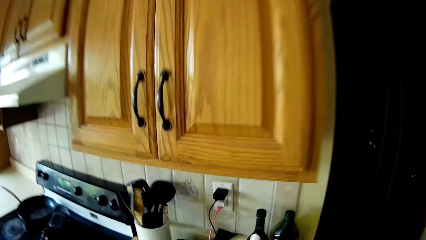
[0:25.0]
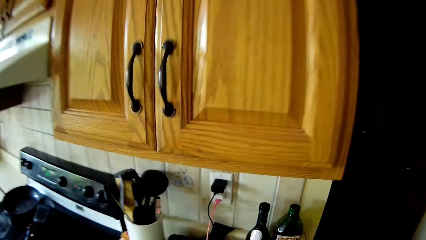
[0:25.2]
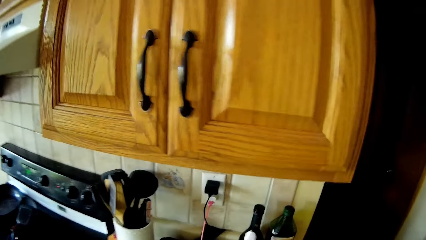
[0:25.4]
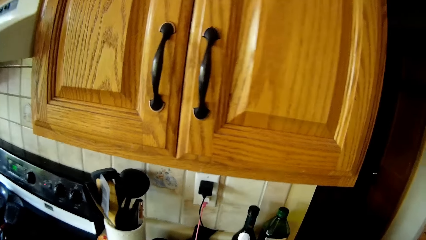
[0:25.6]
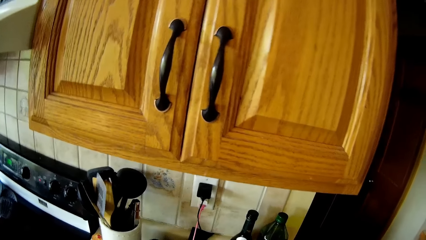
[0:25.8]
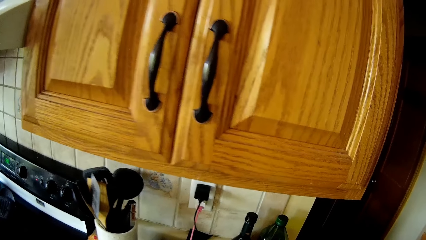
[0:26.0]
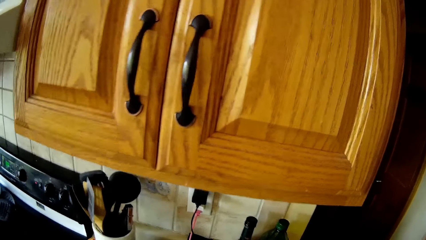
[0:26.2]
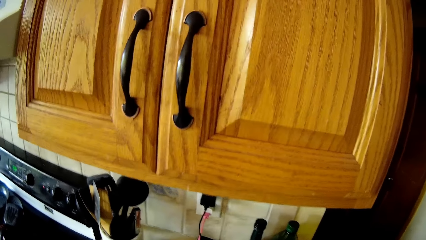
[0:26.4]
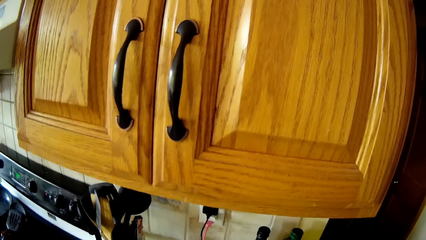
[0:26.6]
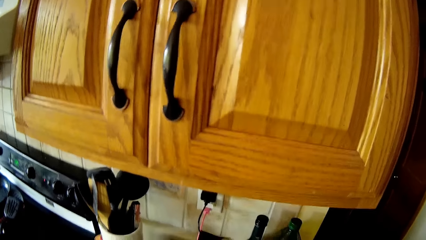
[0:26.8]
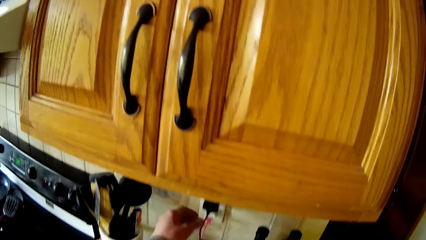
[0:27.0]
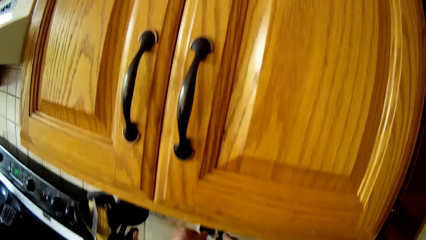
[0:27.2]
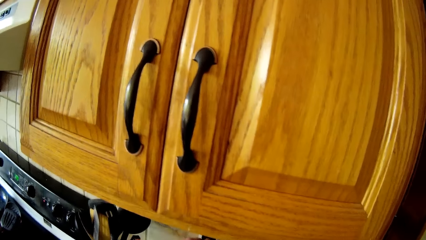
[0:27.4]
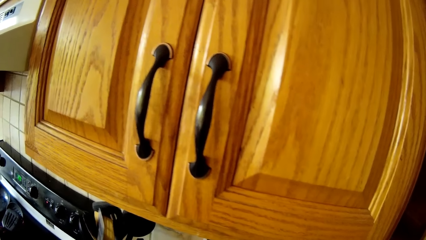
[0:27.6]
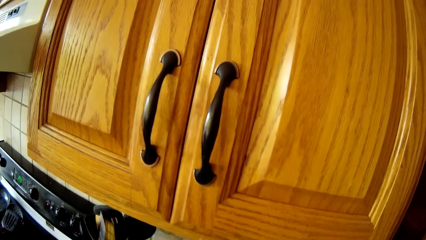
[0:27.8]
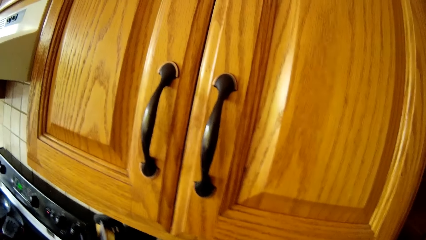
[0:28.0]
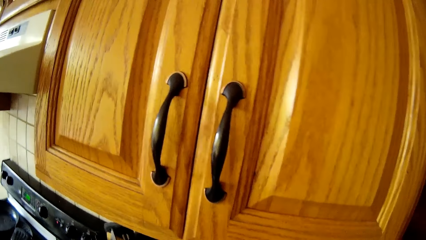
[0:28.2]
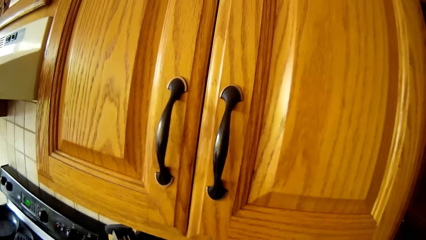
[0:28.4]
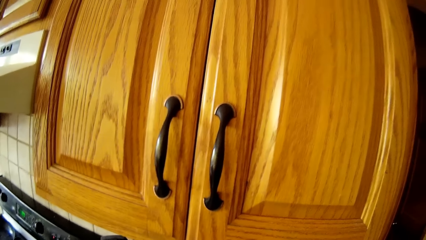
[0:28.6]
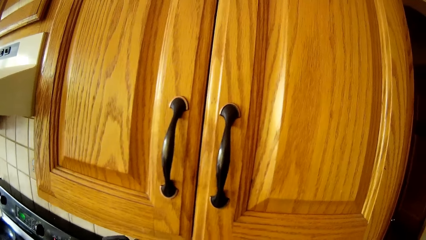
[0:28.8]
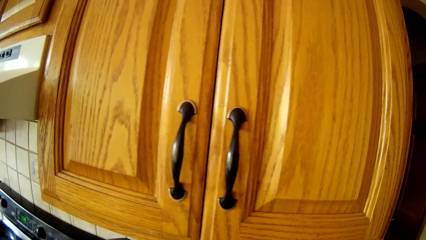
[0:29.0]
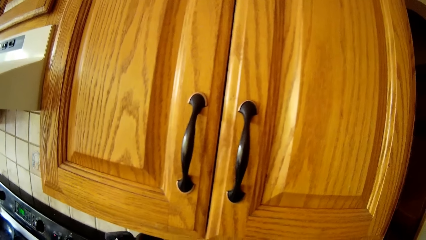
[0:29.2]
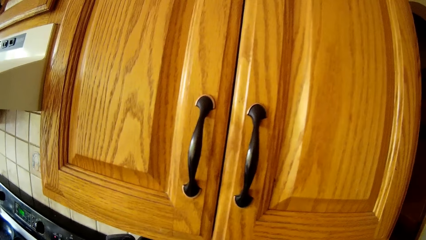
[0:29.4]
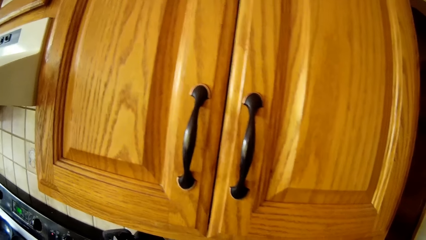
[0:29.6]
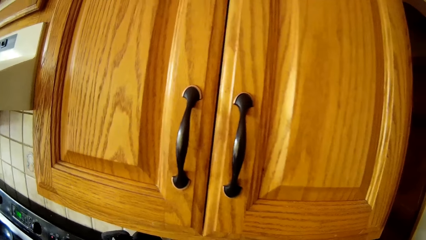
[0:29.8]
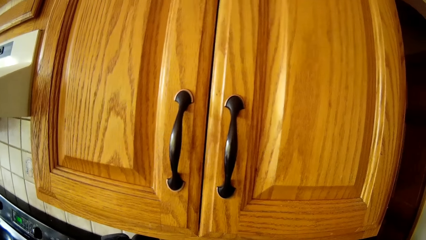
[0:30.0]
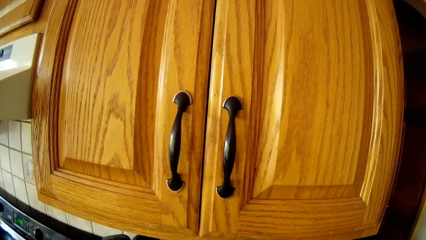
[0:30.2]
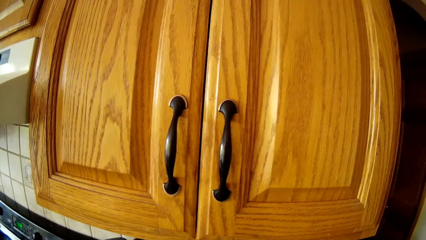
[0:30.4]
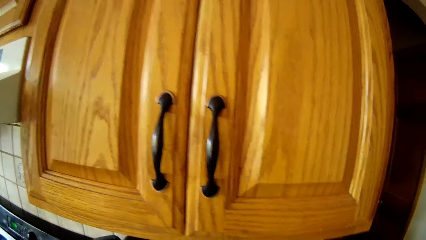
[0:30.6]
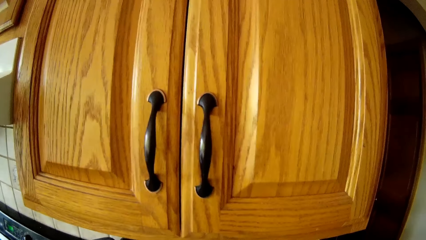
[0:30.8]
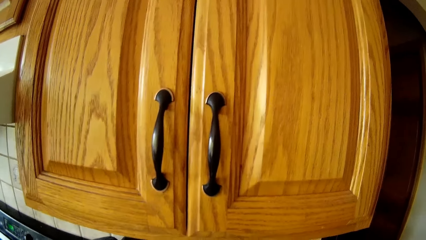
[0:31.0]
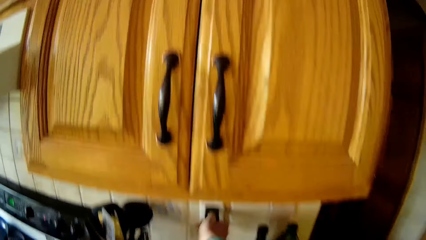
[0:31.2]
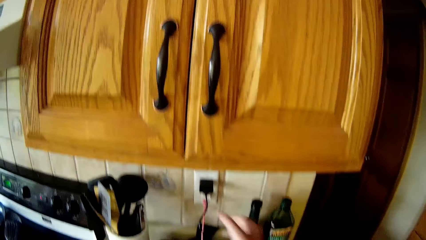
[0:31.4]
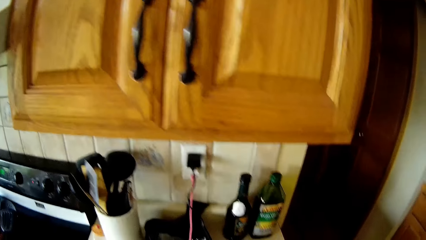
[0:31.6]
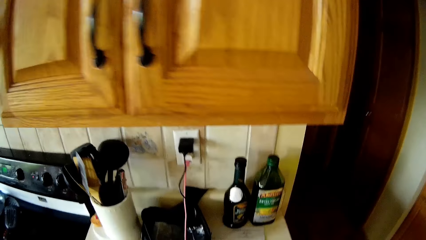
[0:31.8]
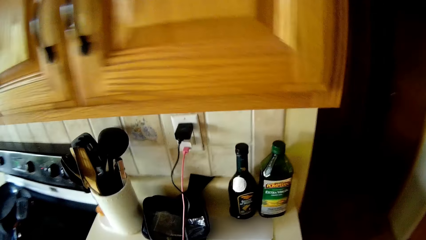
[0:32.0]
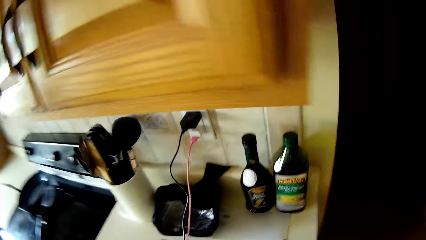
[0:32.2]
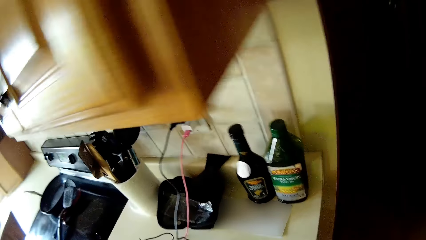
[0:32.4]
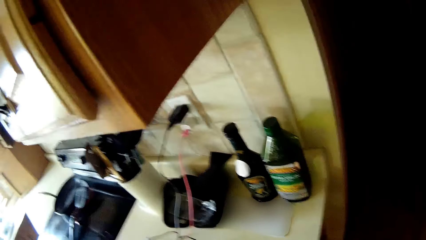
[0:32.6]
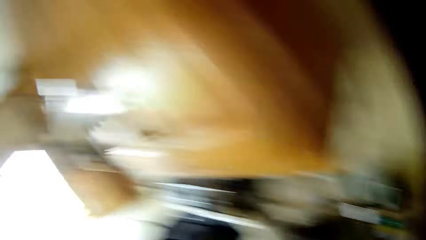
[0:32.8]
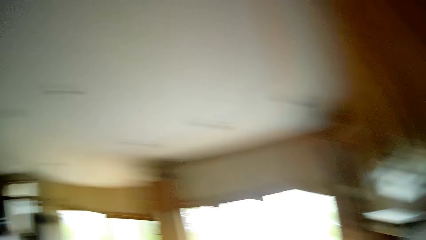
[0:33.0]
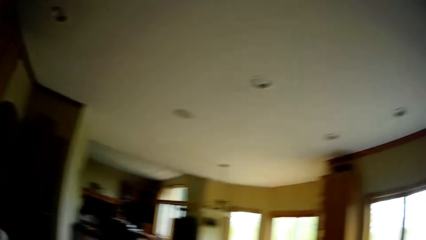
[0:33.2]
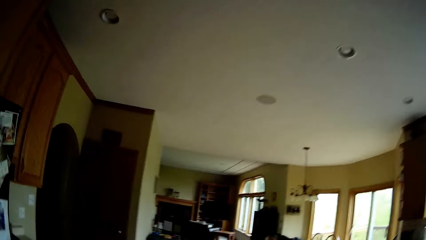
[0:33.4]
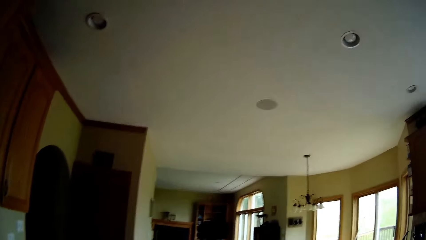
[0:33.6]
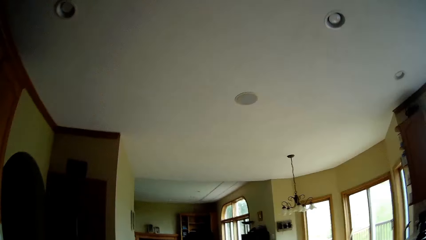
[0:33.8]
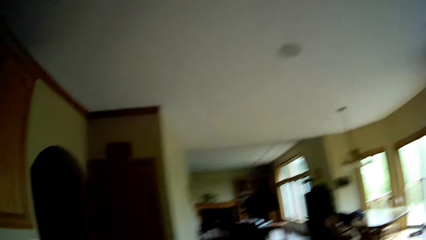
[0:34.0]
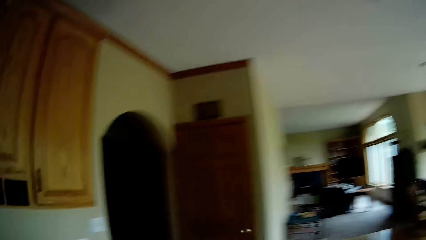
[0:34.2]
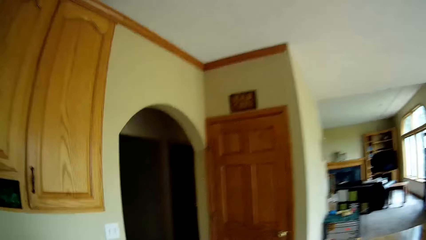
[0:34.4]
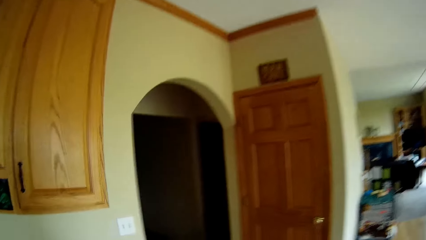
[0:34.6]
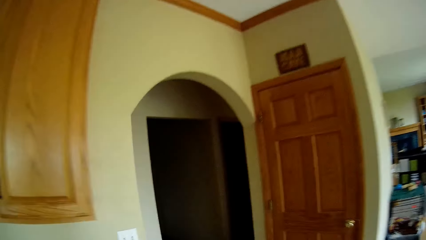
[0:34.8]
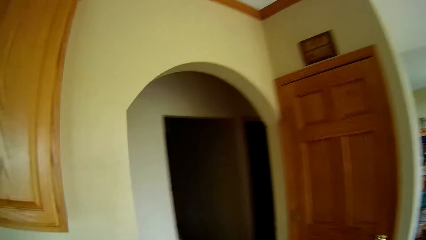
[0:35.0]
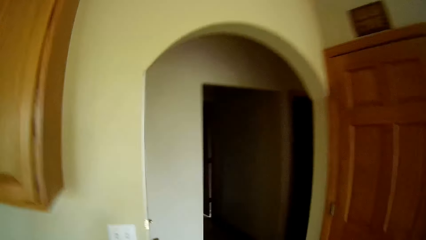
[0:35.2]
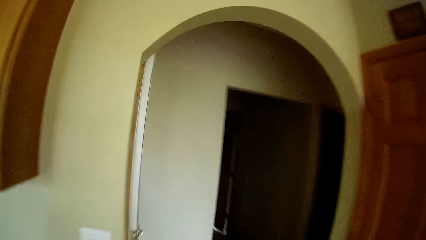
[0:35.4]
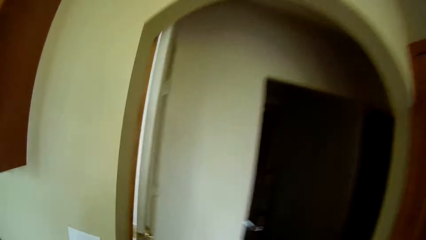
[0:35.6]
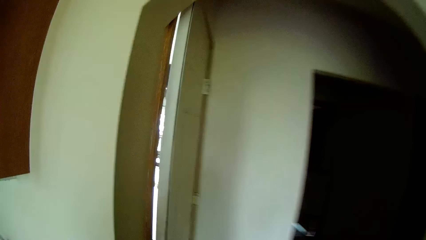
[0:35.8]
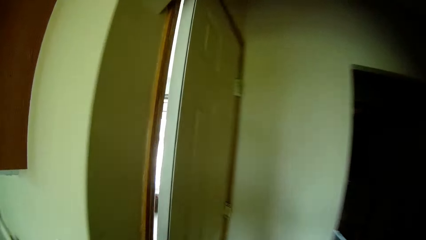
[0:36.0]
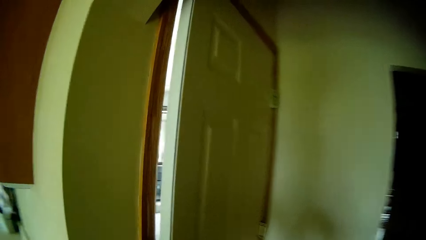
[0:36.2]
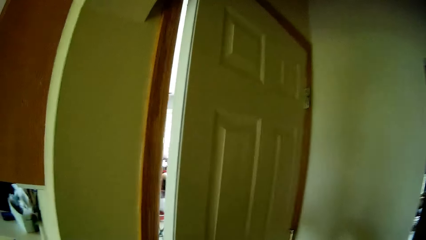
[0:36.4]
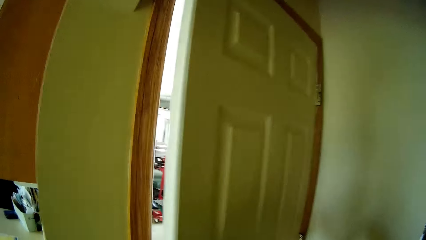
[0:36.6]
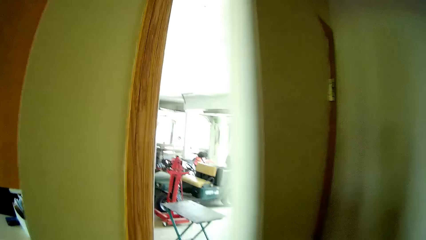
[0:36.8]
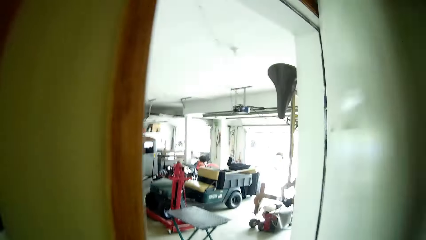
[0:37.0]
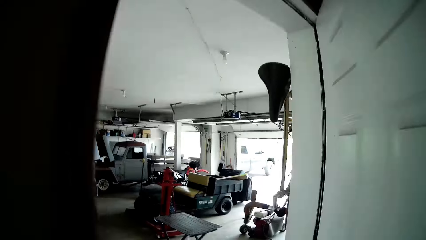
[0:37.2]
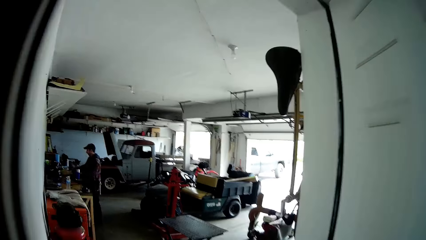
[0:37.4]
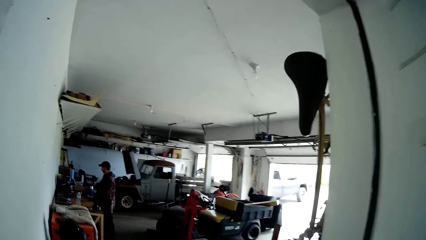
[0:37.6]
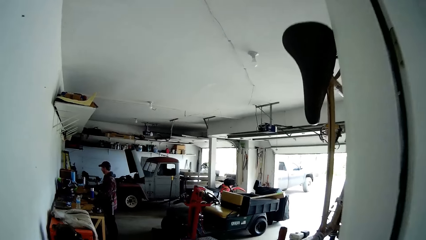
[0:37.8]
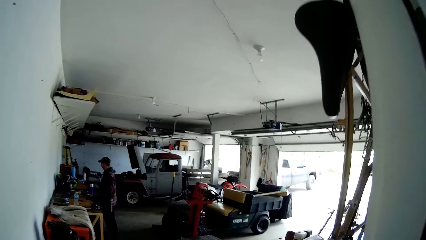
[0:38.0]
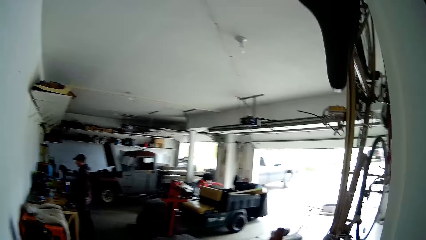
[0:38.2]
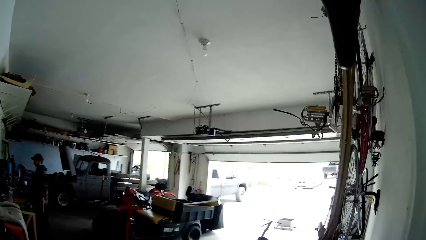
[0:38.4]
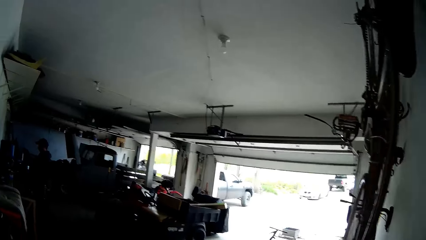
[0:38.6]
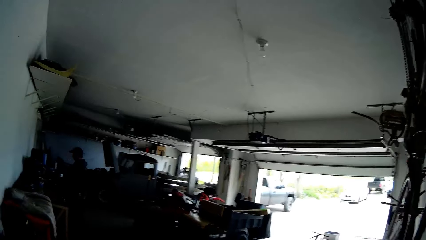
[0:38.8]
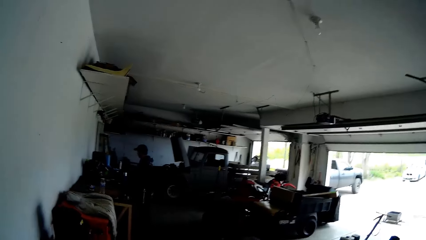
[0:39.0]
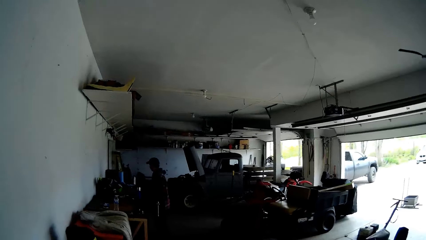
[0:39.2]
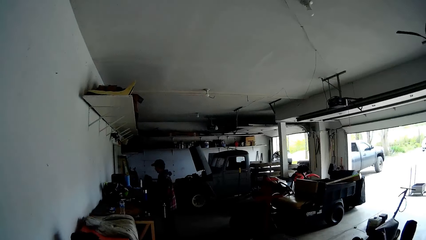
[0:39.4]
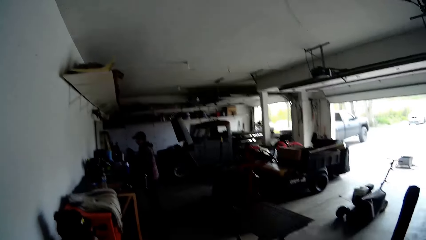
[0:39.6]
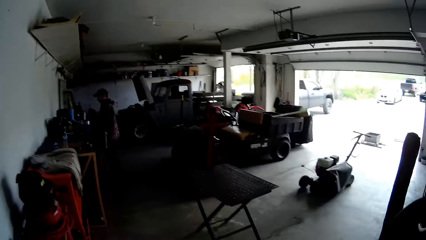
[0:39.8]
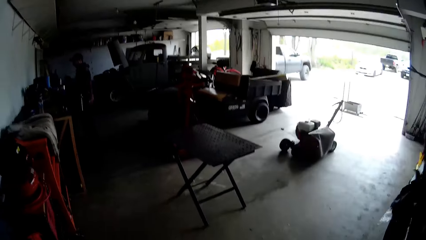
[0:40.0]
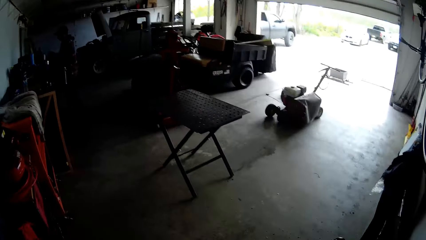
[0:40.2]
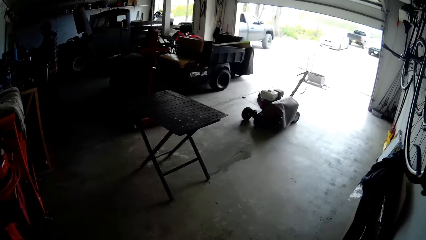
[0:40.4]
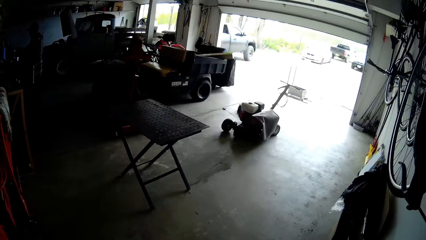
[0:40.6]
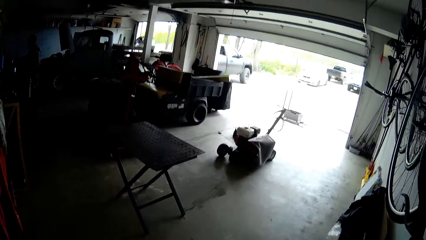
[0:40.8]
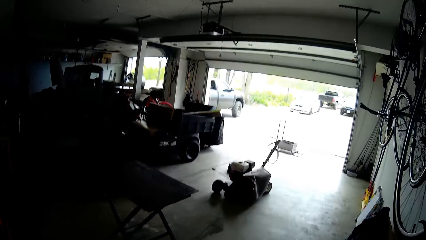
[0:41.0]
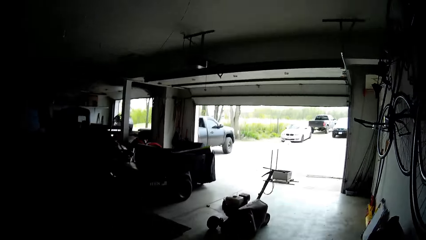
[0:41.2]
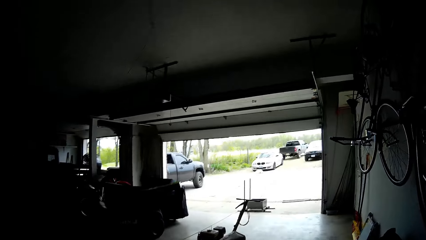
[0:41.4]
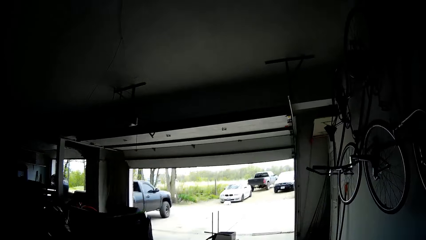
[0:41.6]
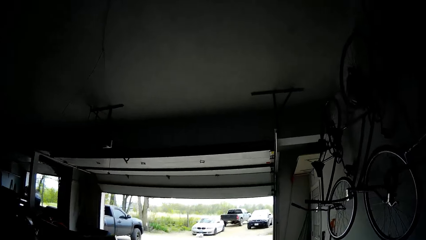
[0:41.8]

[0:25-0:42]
The camera wearer adjusts a charger in a socket on a wall with his left hand. He holds the socket. He walks in the room. He opens the door with his right hand. He walks into a garage. He converses with the man.
